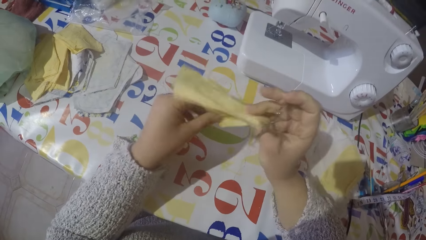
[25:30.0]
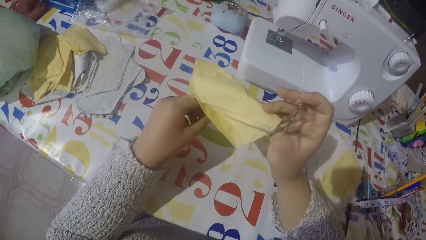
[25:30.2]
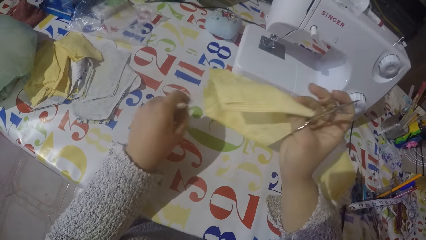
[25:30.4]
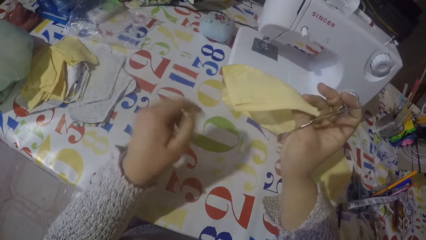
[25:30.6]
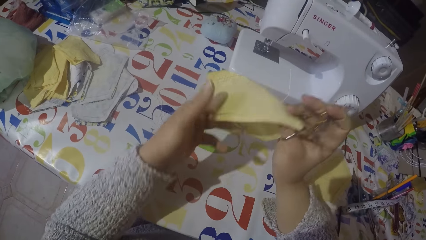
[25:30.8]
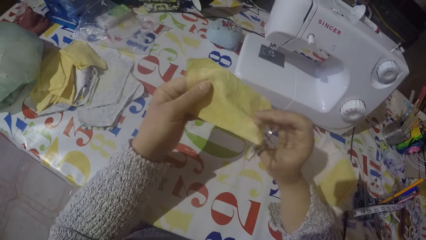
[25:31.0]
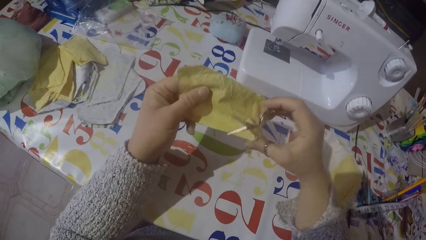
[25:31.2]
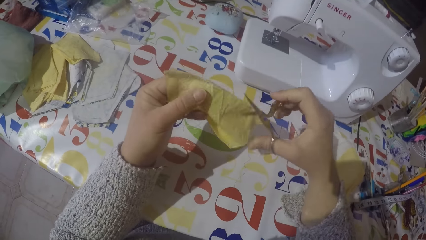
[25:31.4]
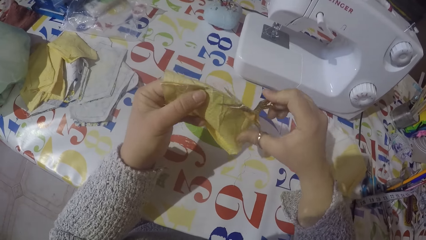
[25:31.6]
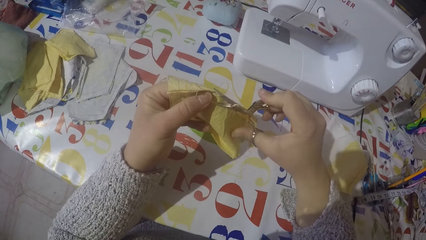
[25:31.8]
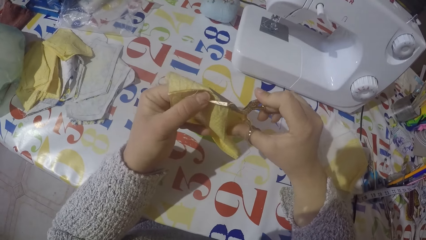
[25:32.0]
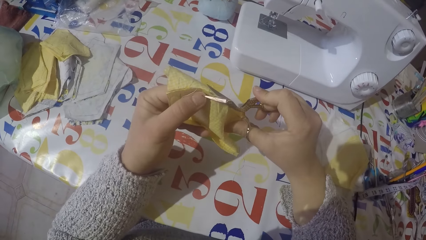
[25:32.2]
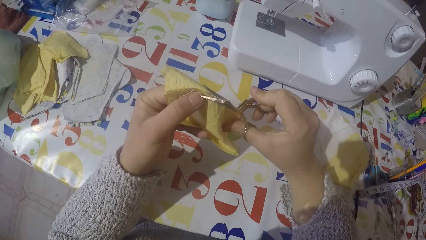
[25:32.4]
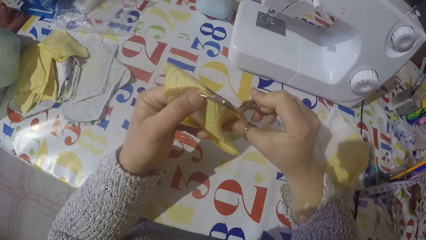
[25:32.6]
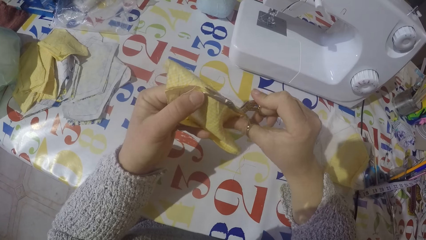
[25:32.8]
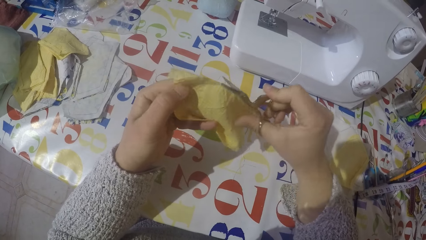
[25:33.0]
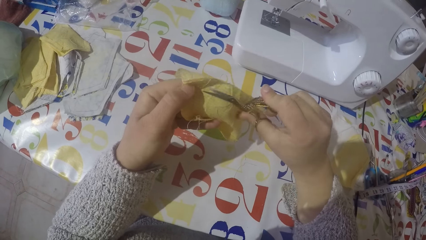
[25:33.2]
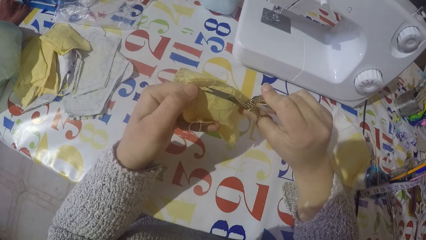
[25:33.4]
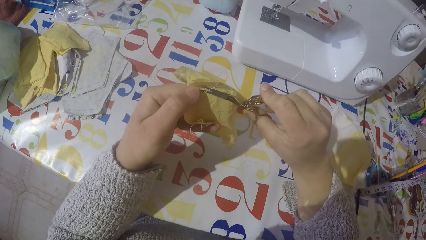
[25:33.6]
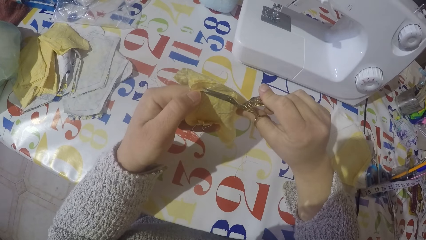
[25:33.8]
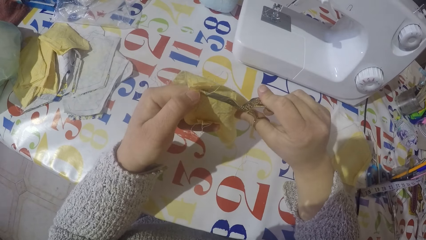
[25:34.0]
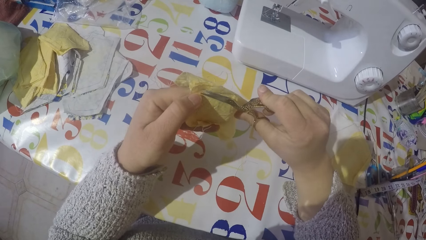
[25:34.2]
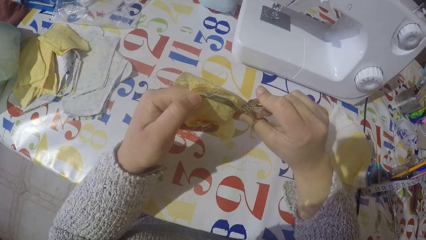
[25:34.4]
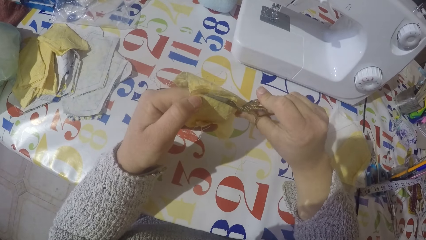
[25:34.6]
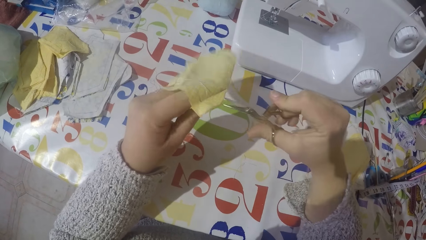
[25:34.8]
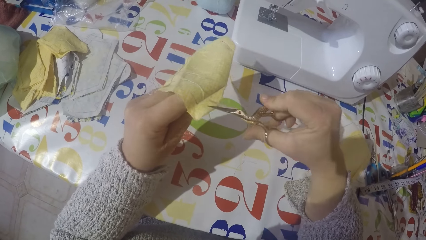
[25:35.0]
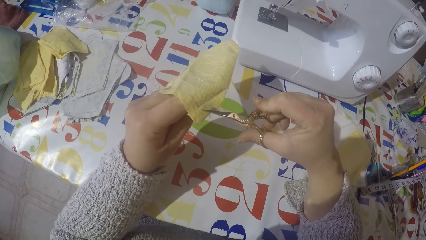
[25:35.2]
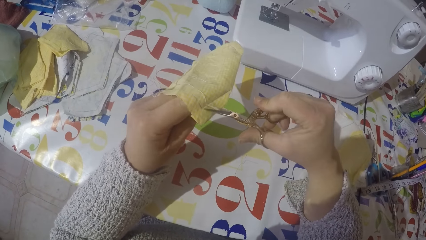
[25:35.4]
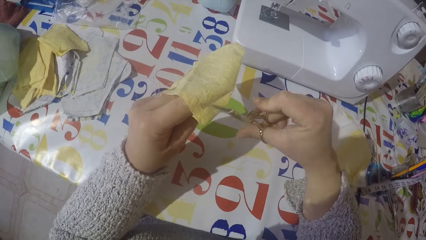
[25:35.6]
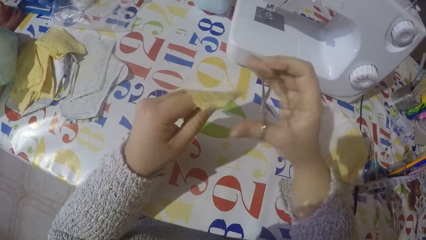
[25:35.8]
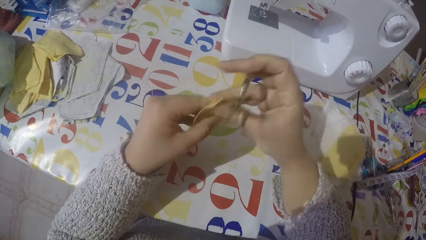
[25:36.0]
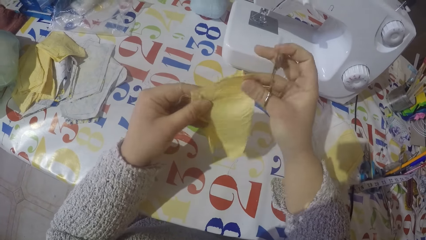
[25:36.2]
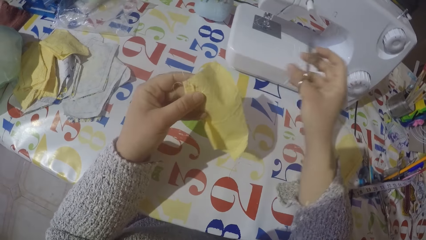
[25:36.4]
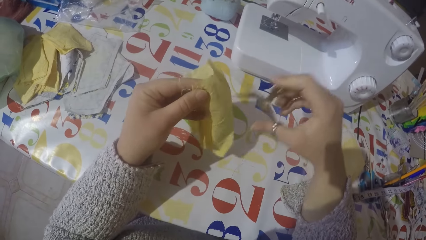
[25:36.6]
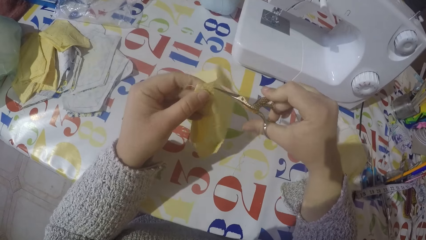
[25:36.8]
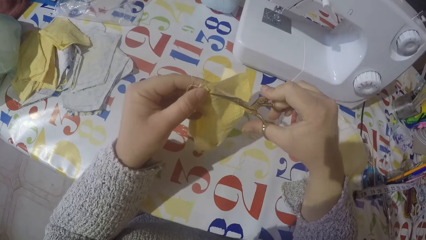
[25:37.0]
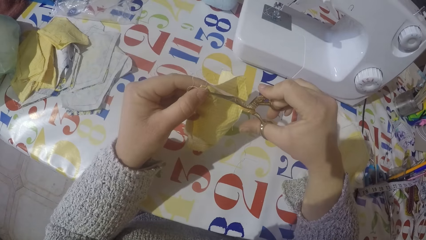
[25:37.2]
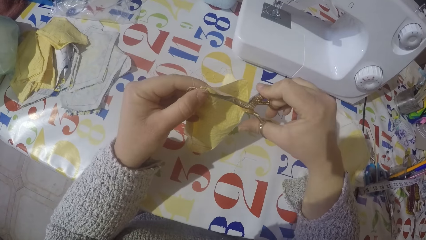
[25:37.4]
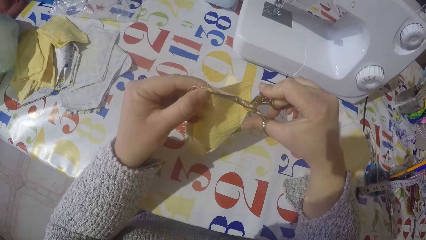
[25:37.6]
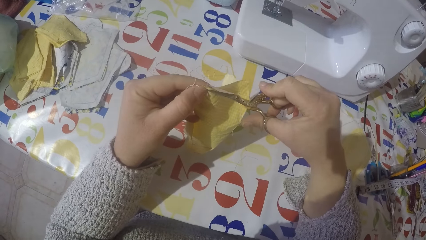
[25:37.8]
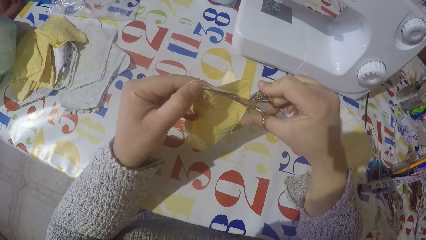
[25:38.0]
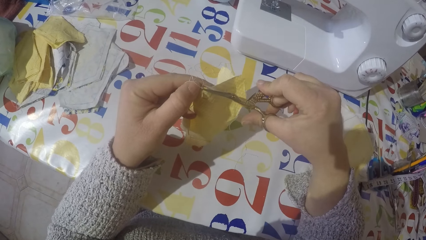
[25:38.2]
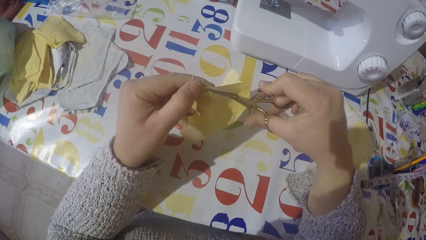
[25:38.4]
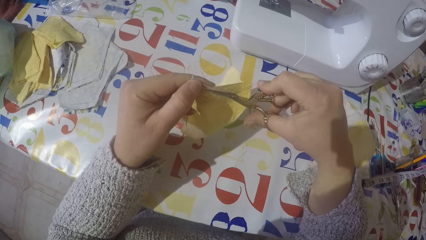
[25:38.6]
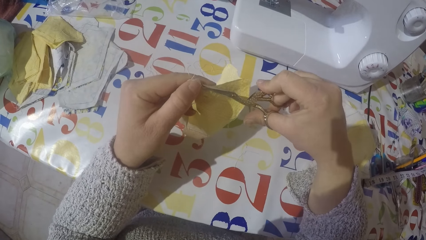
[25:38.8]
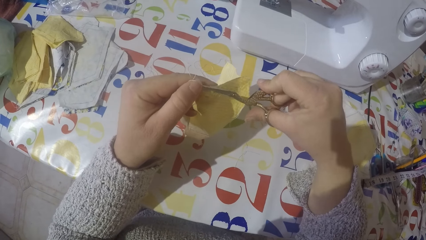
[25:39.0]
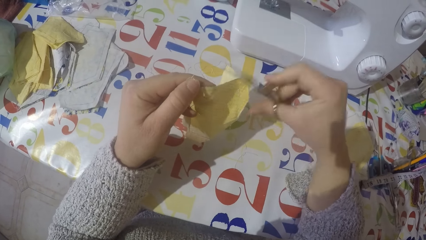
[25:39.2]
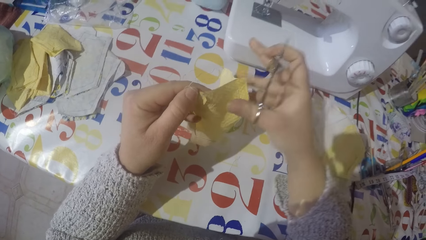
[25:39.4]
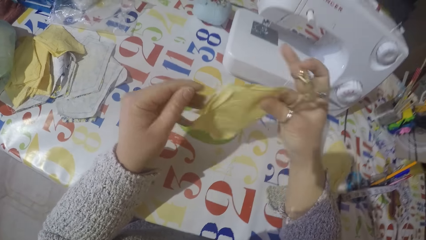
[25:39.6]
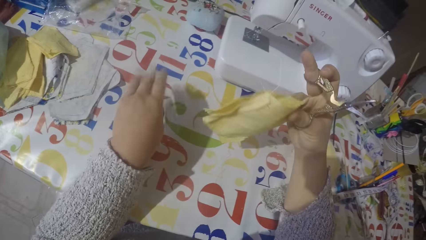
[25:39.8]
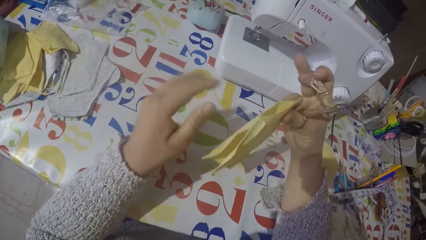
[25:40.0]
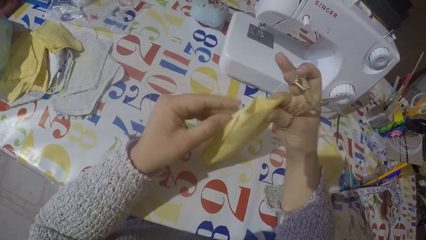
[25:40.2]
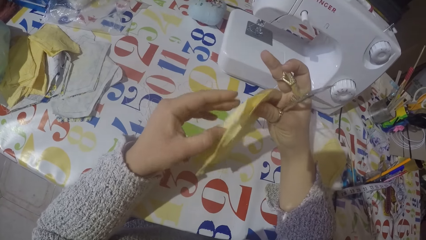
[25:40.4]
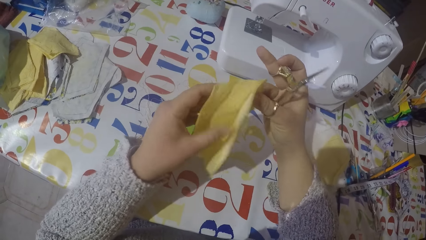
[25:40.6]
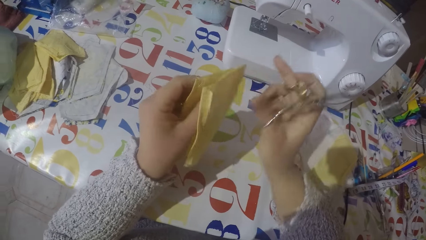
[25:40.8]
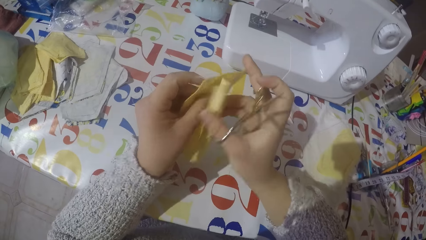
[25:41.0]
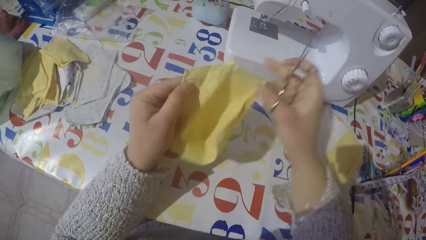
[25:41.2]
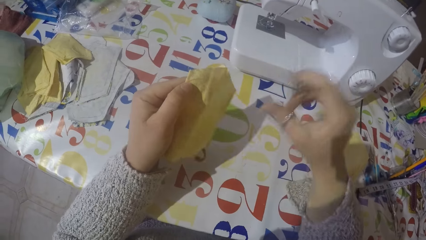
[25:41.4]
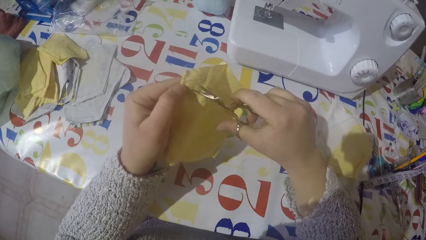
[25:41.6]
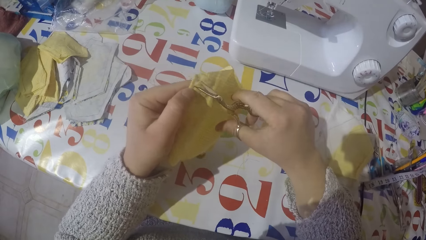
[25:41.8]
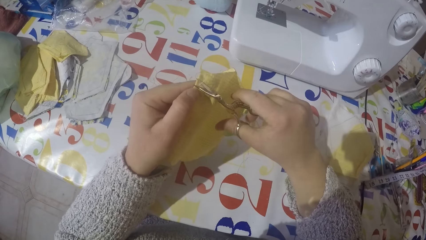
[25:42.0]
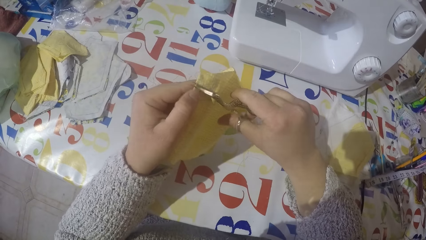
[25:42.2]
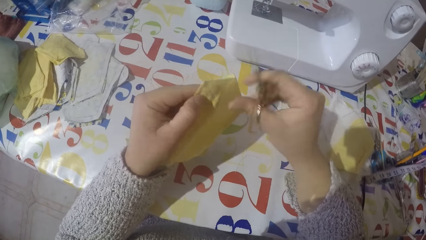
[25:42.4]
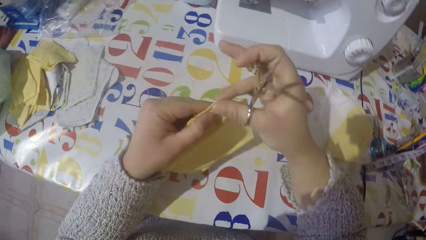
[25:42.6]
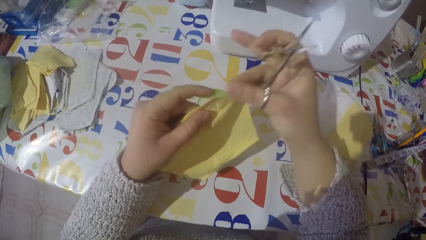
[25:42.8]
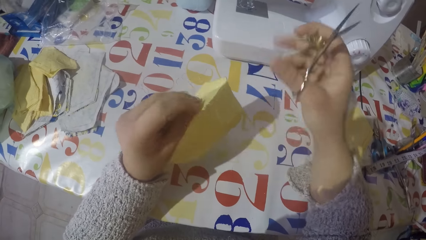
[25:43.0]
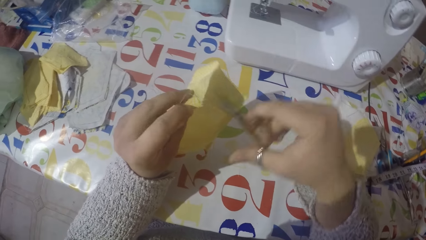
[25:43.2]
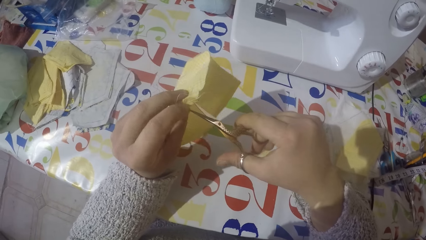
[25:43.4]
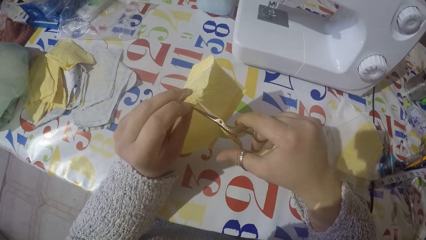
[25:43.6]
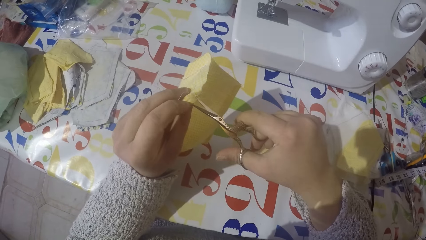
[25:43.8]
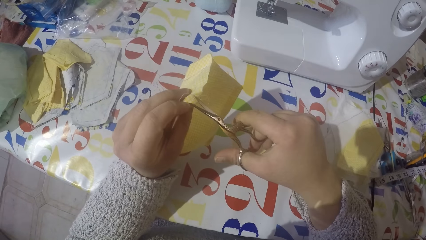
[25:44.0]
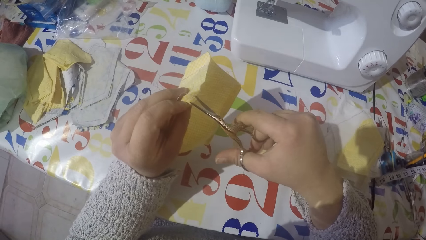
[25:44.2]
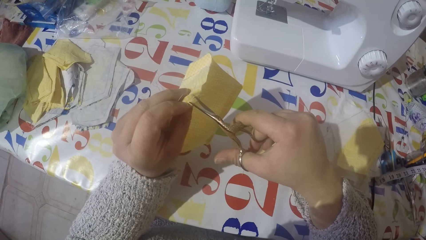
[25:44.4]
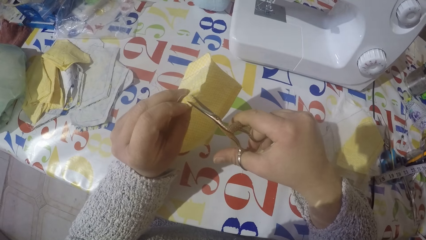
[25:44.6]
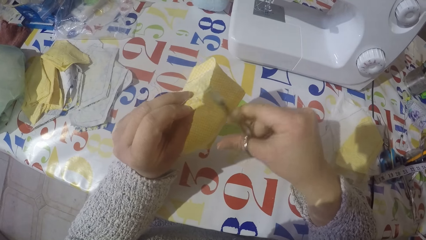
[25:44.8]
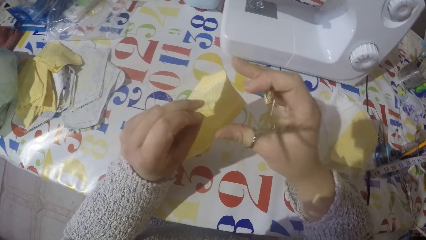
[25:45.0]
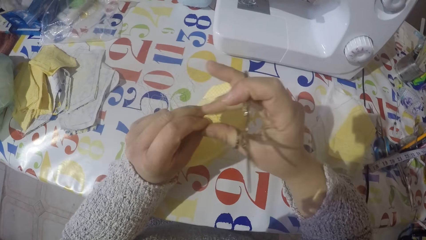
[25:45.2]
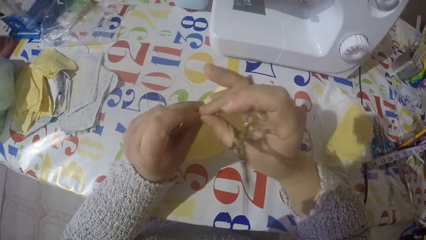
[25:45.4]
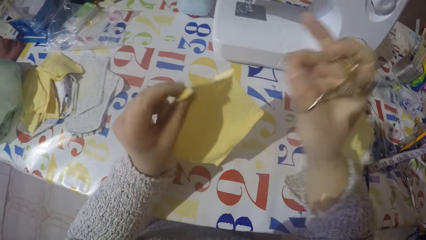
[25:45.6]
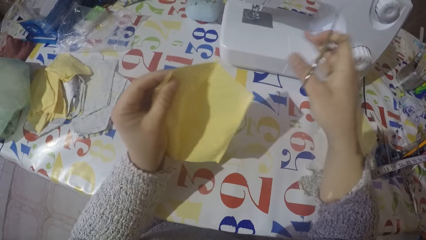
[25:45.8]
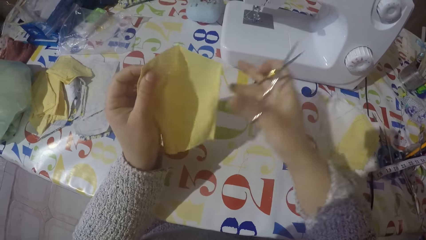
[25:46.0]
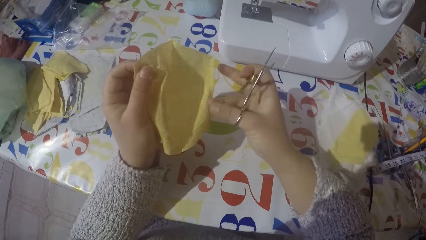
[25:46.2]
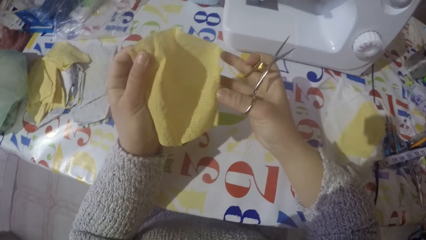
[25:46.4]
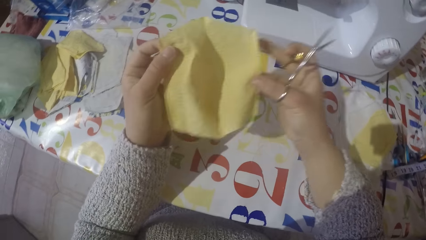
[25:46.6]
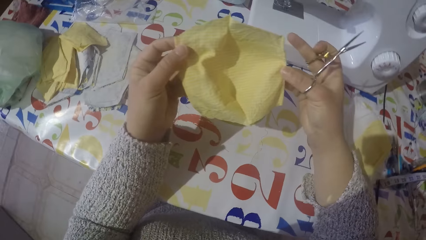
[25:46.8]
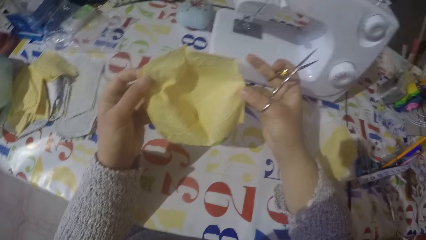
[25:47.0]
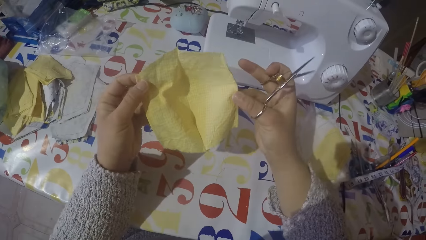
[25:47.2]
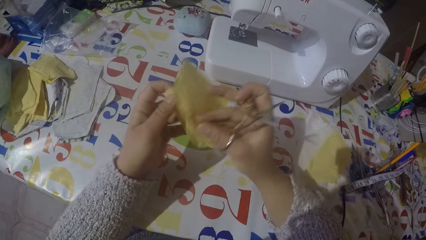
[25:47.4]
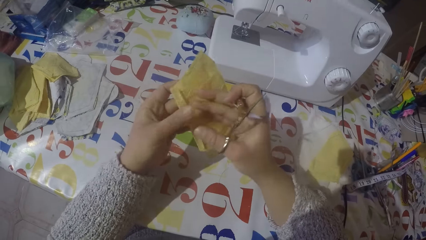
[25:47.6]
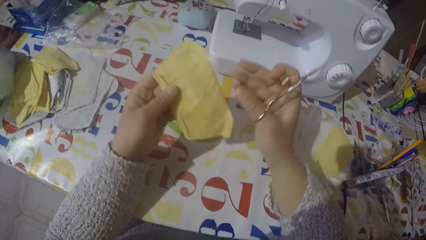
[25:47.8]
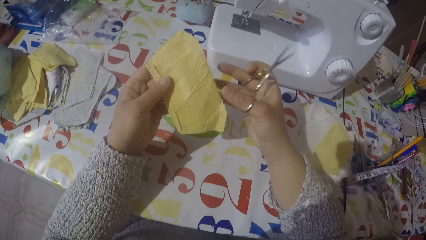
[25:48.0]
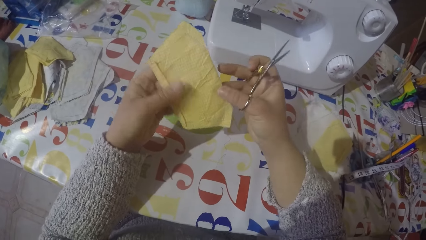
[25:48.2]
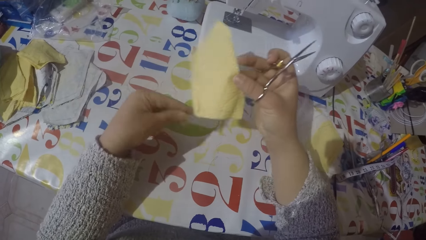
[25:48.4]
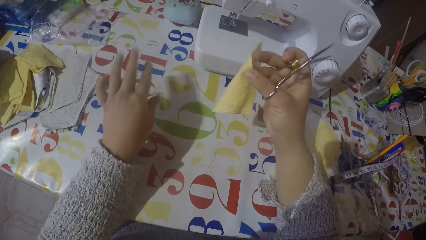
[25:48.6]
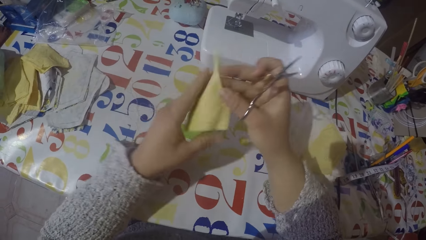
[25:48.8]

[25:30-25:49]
The camera wearer pulls the sewing threads. They look at the piece of cloth.
